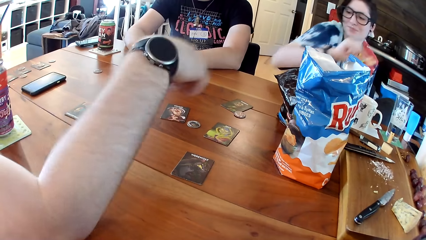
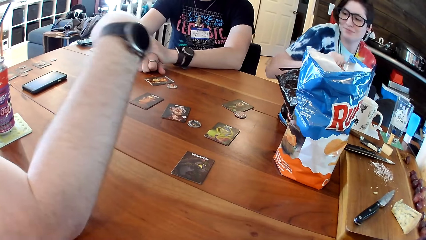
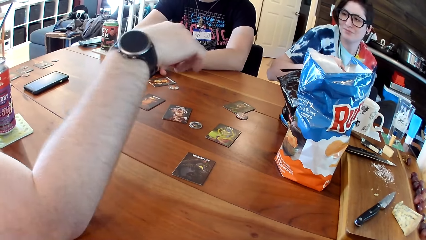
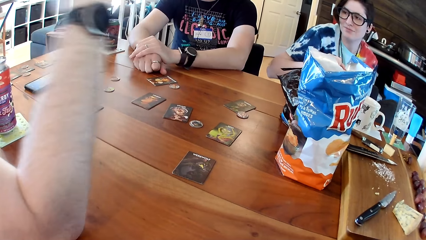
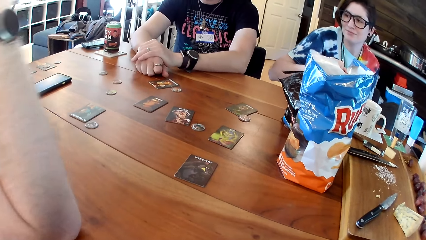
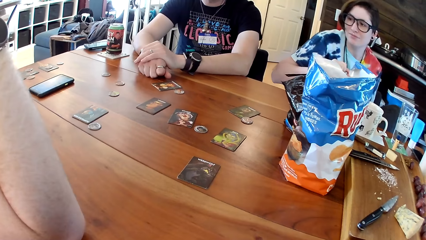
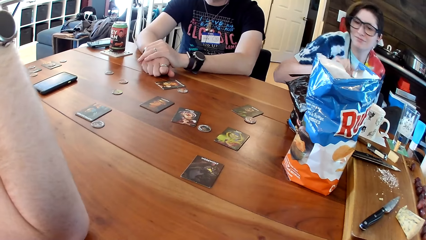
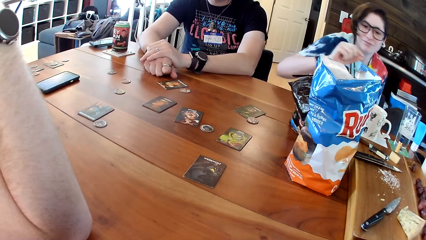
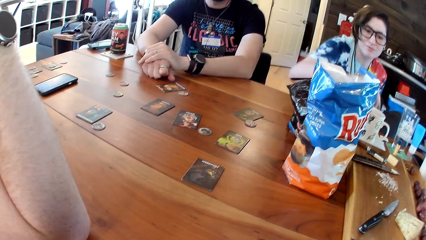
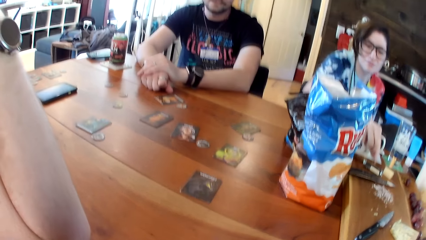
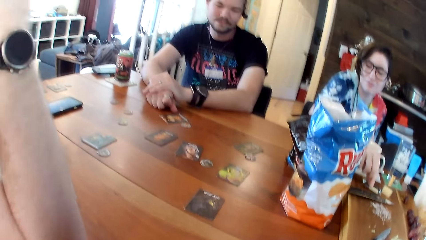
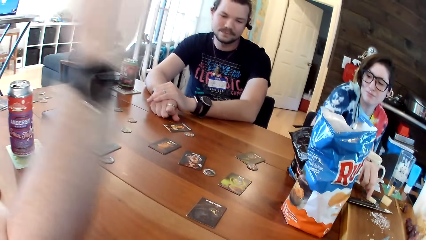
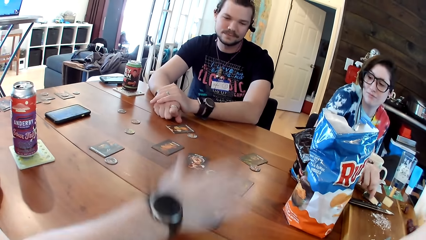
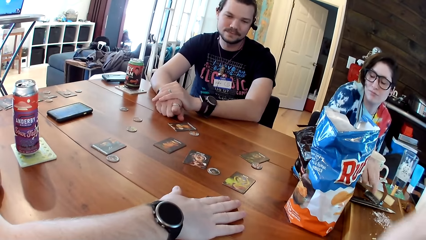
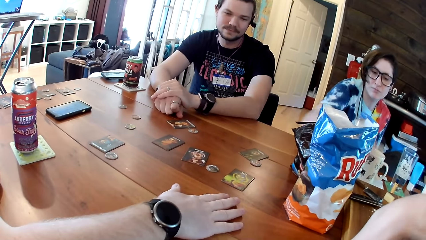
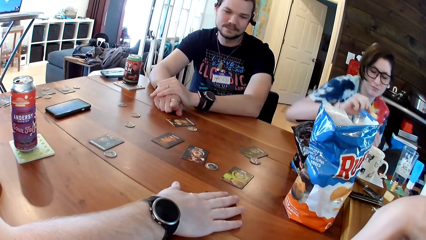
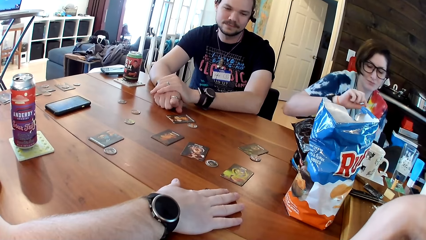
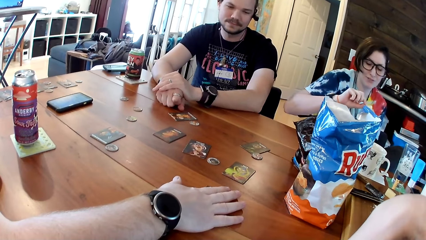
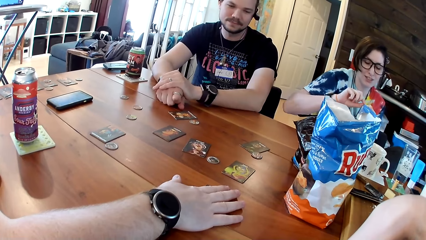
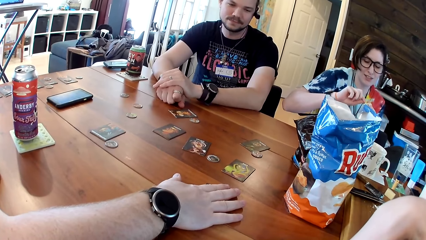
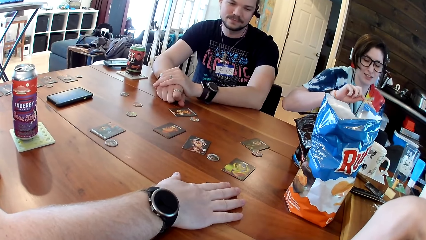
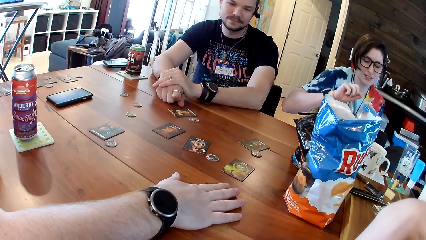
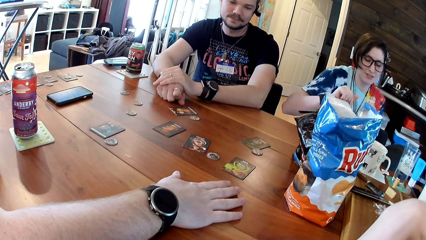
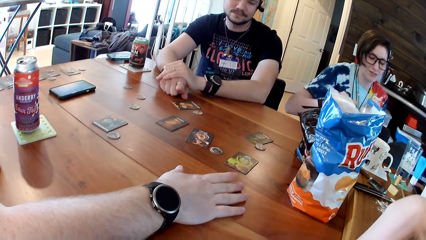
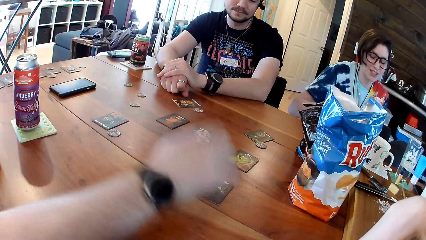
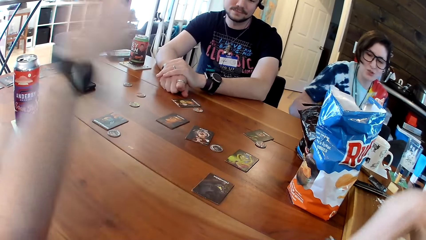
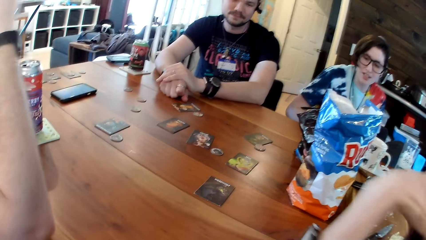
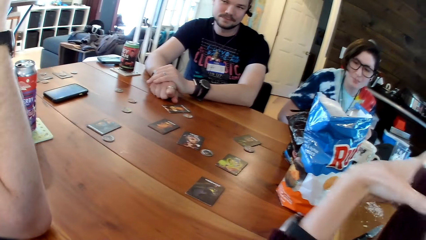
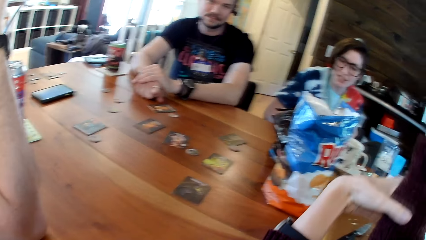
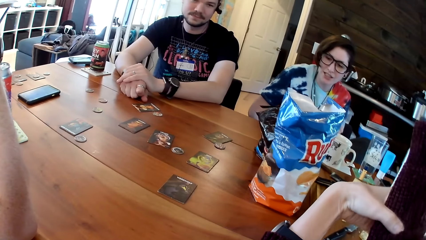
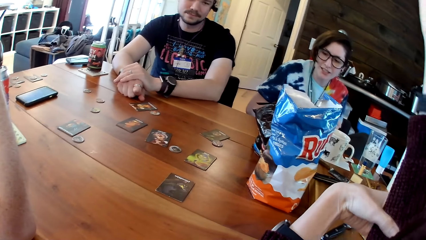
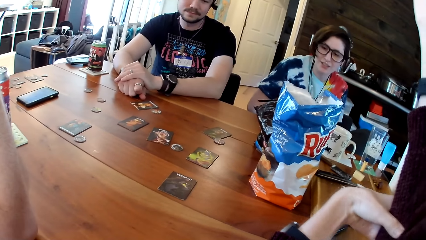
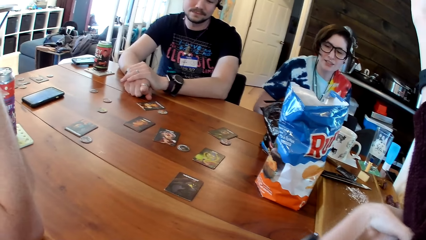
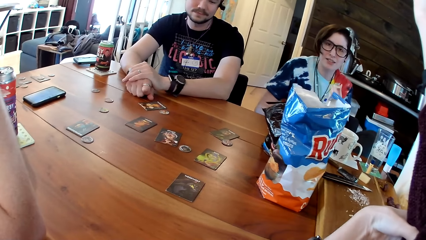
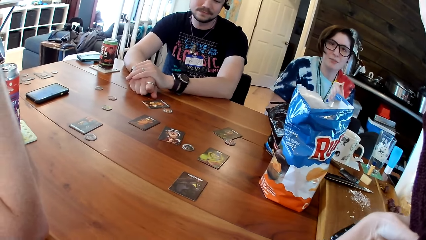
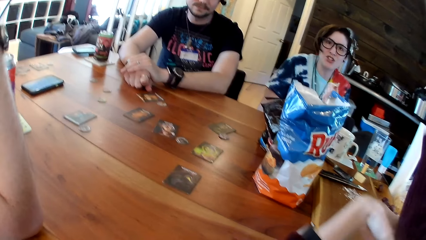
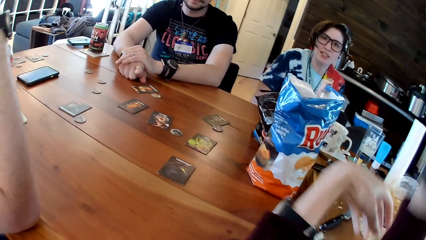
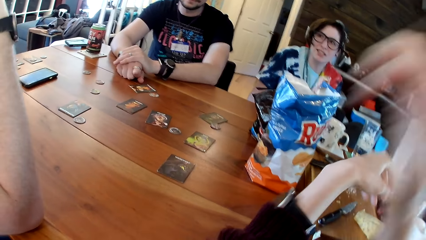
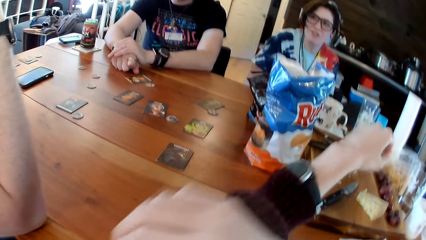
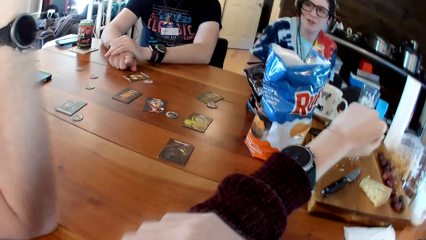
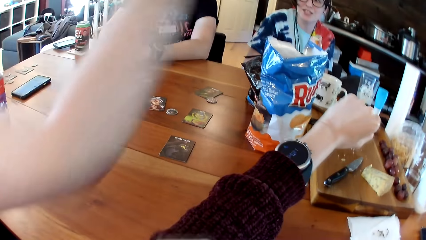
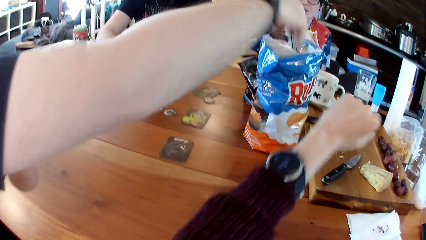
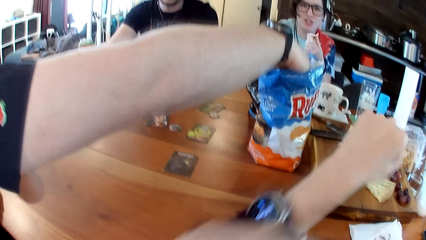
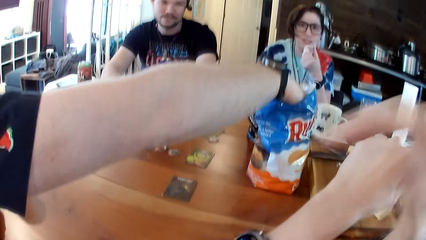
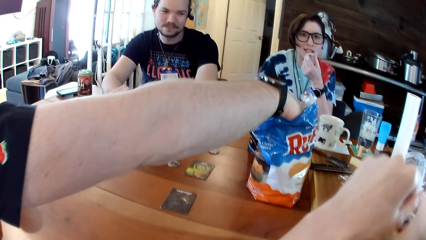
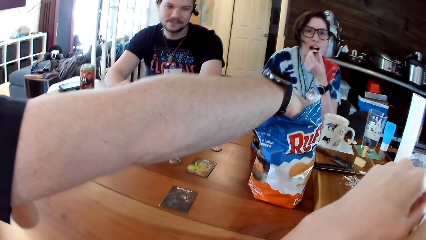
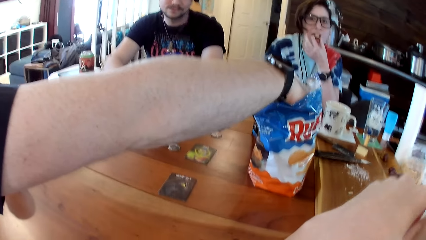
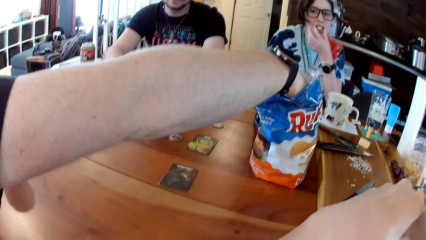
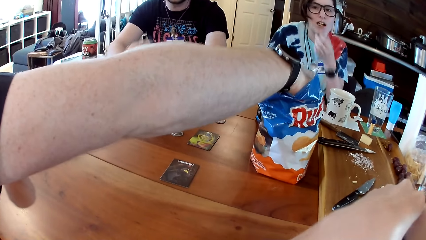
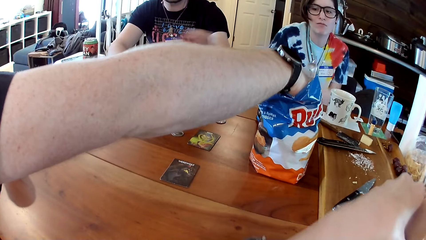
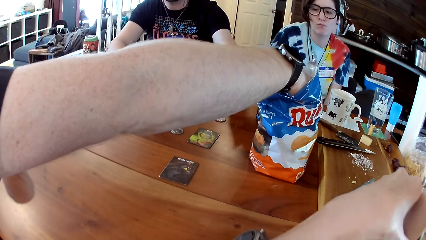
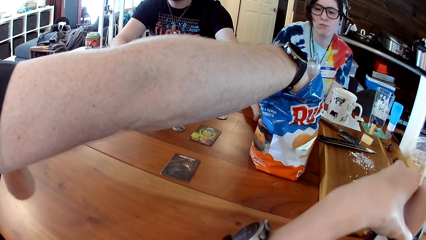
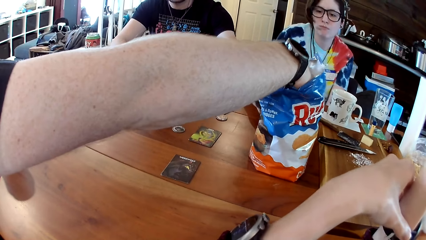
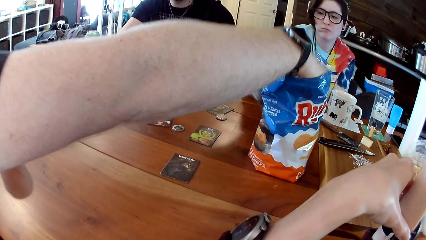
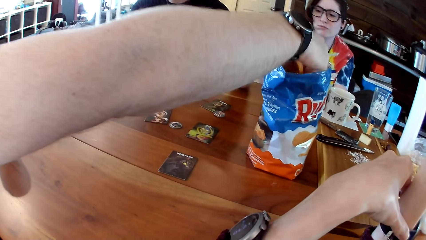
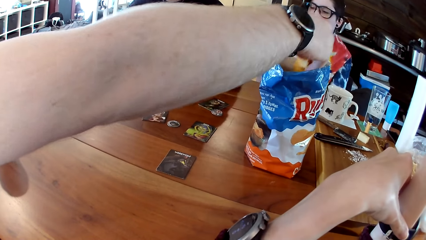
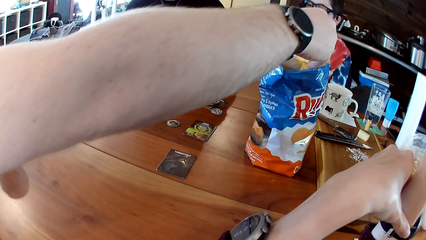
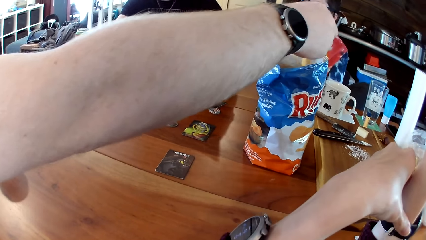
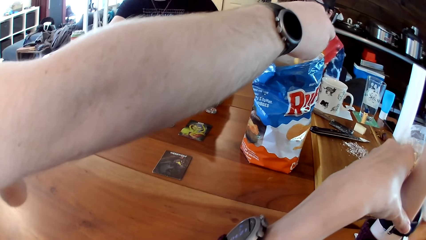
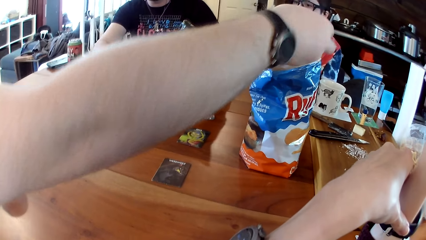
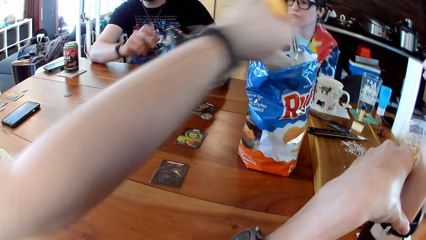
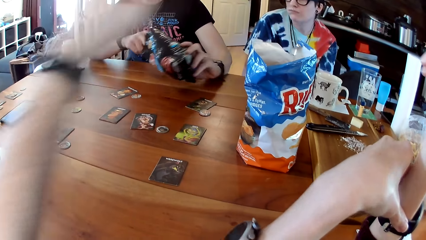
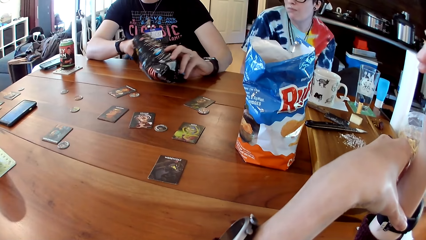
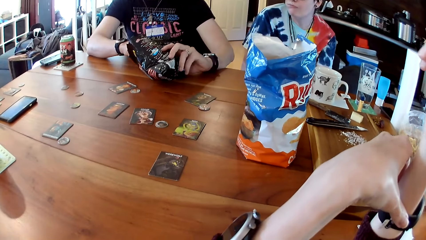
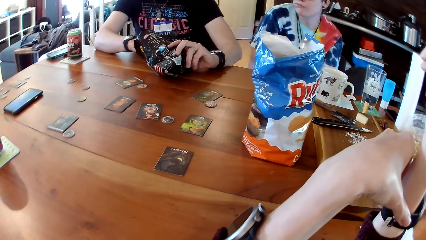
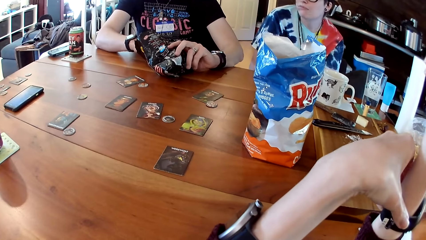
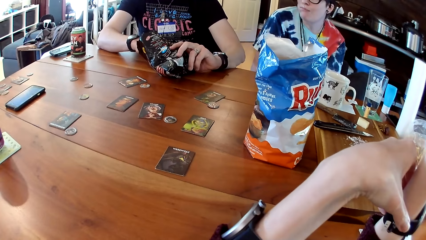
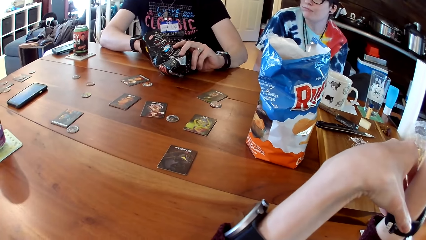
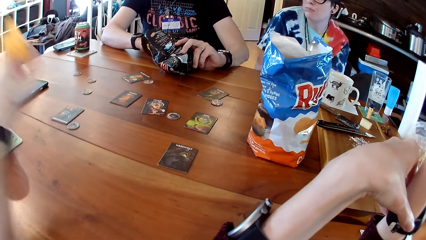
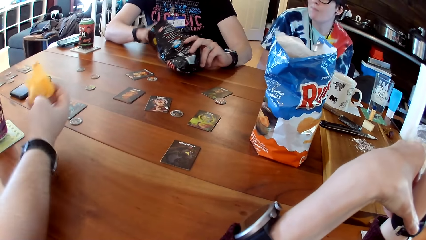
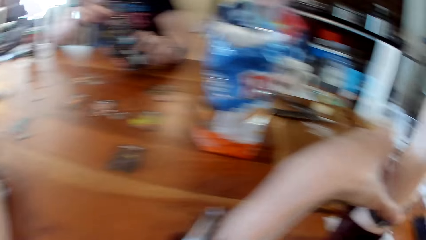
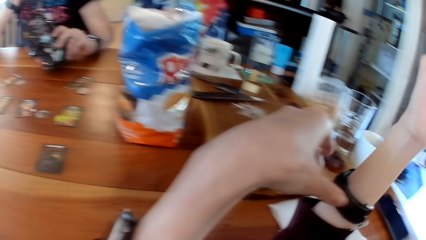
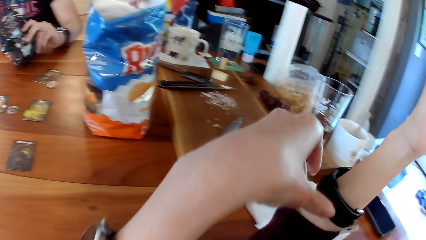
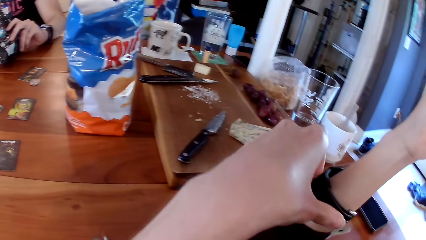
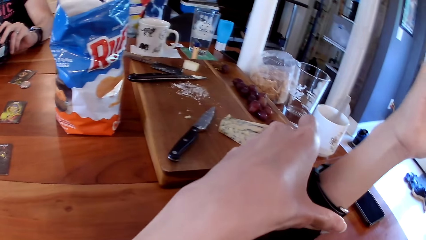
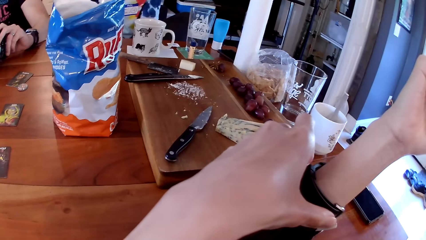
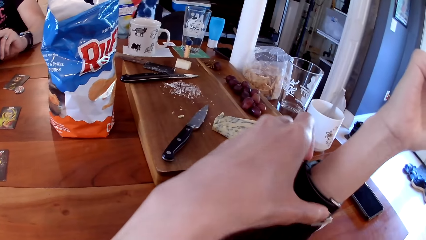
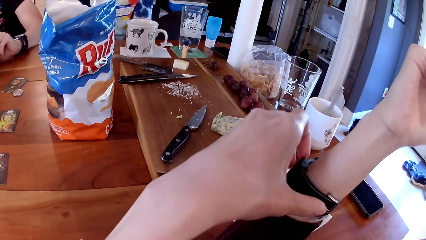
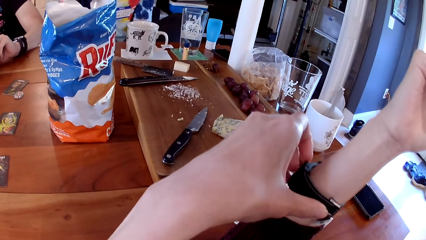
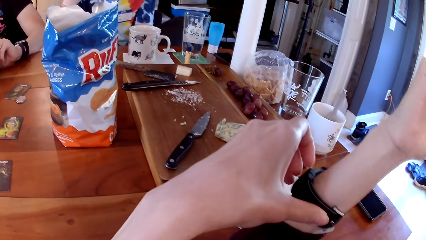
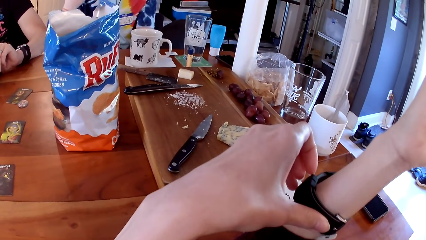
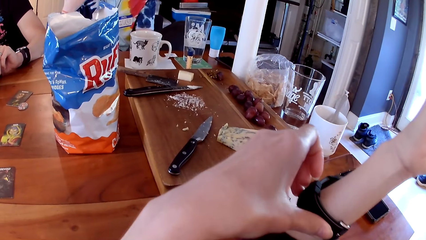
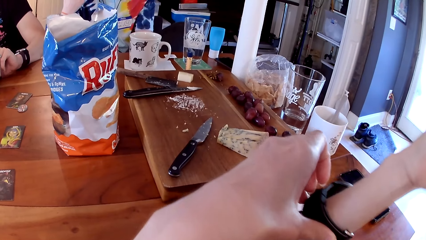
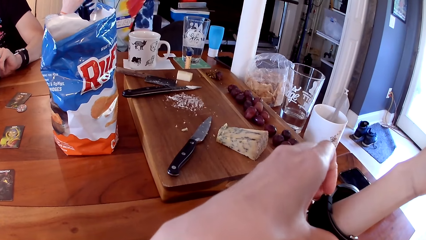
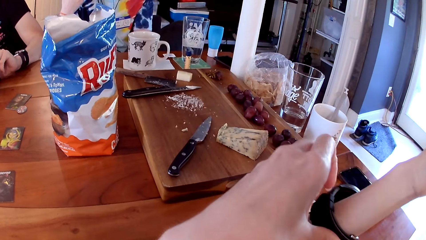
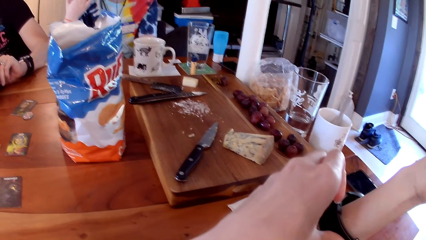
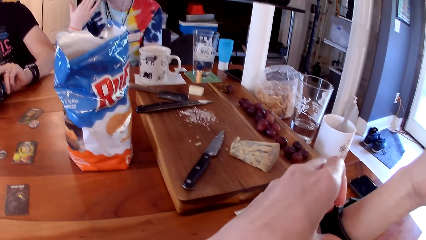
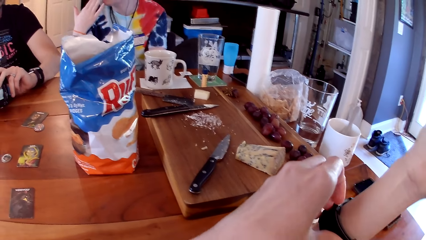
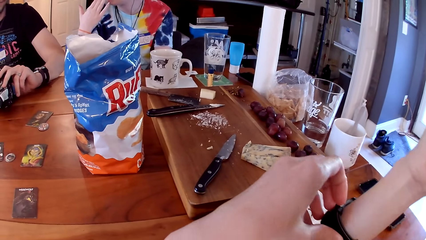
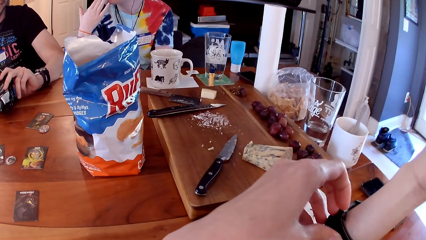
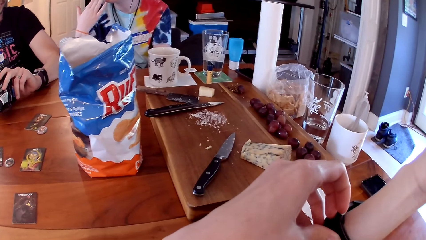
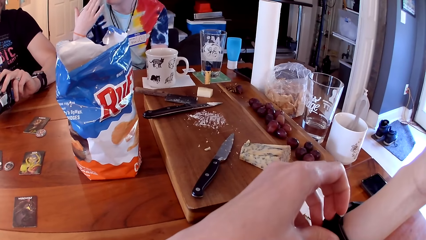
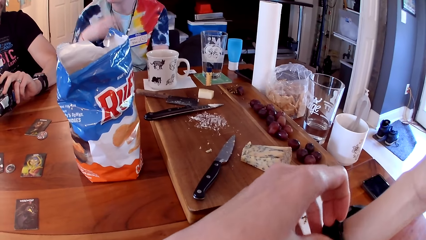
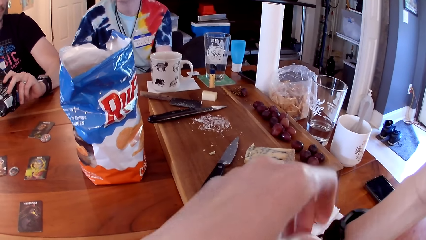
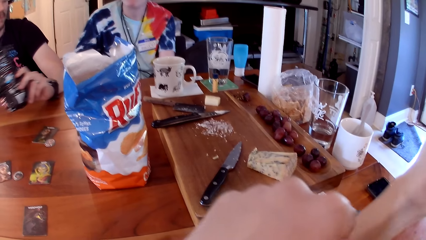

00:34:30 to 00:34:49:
A person converses with another person. The other person takes a piece of cheese. A person eats. The first person takes a snack. Another person eats. A third person collects a snack. A person eats. The camera wearer adjusts her wrist watch.
